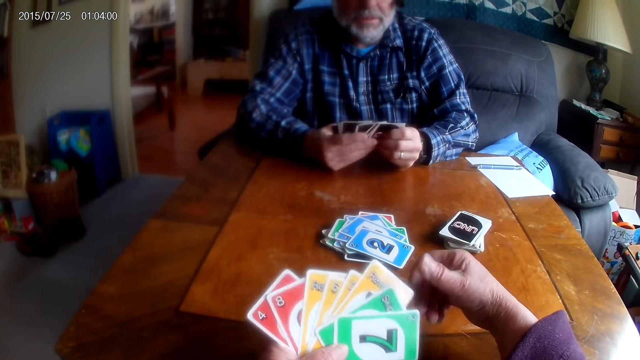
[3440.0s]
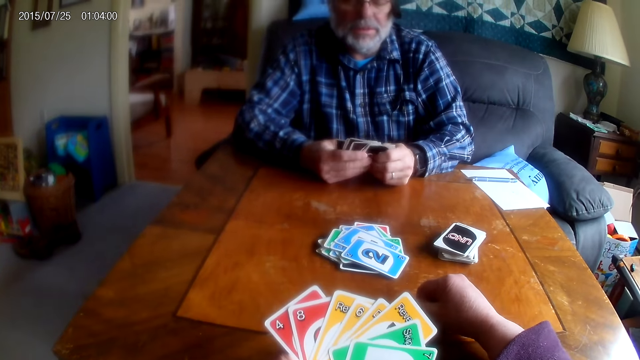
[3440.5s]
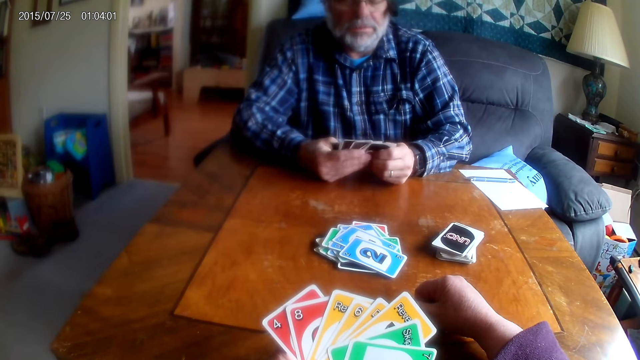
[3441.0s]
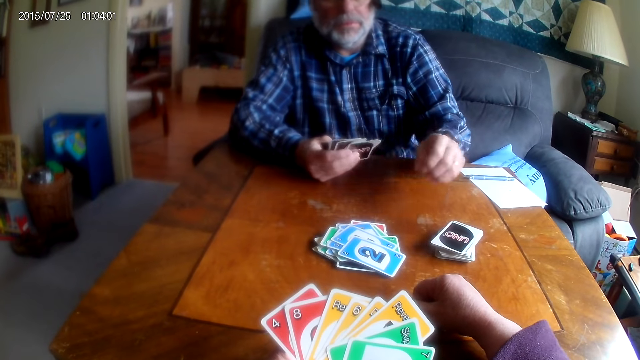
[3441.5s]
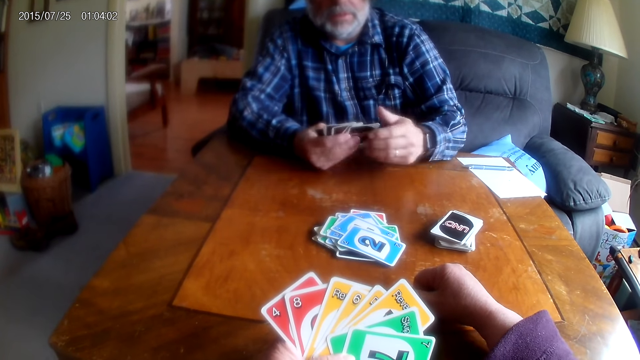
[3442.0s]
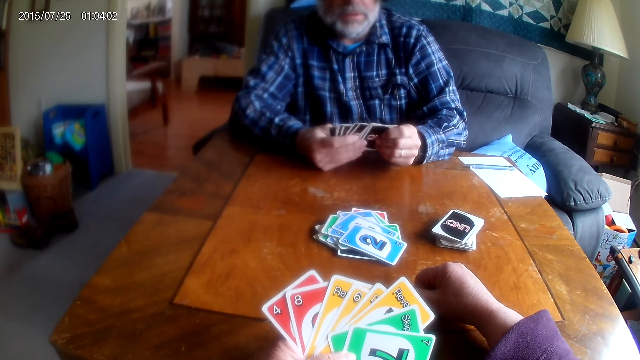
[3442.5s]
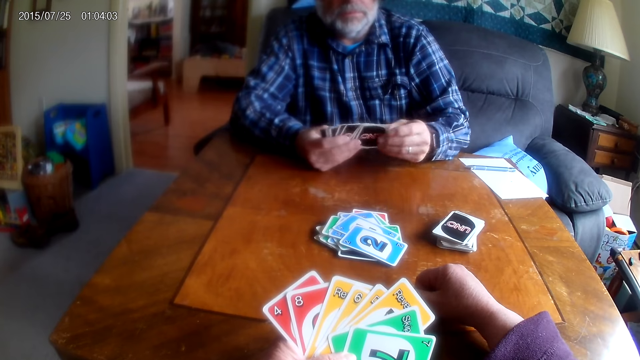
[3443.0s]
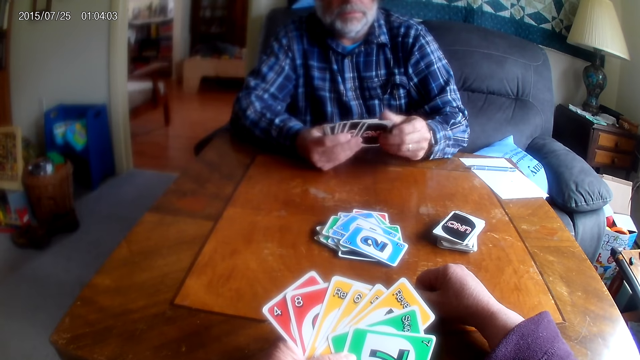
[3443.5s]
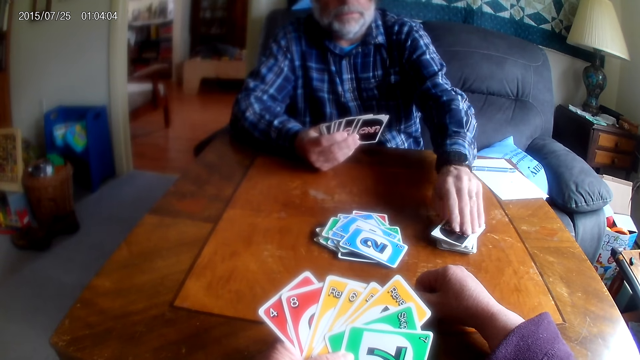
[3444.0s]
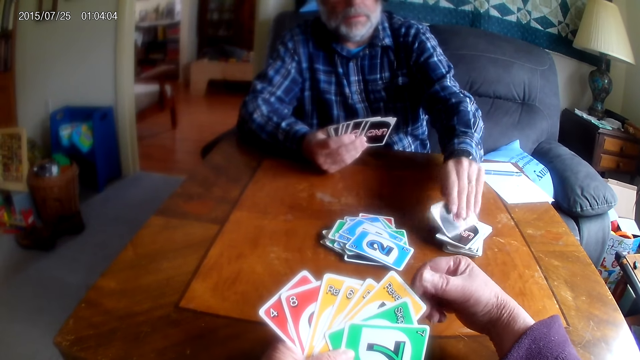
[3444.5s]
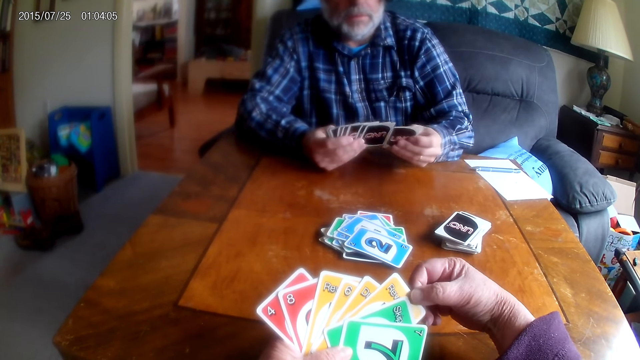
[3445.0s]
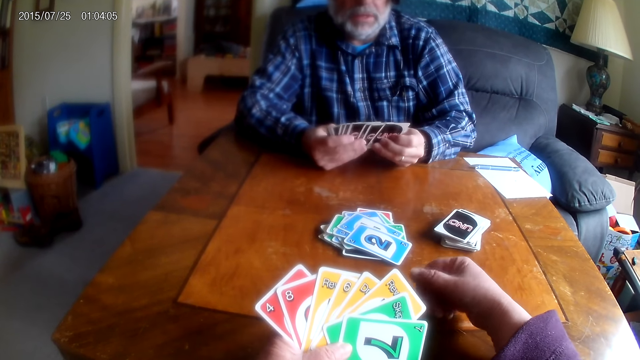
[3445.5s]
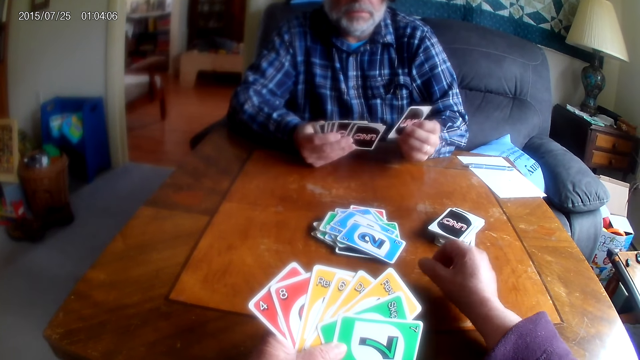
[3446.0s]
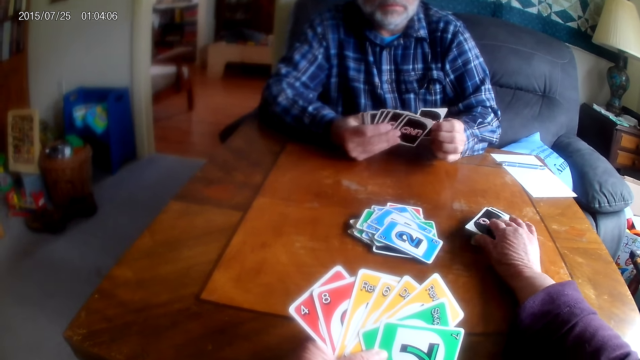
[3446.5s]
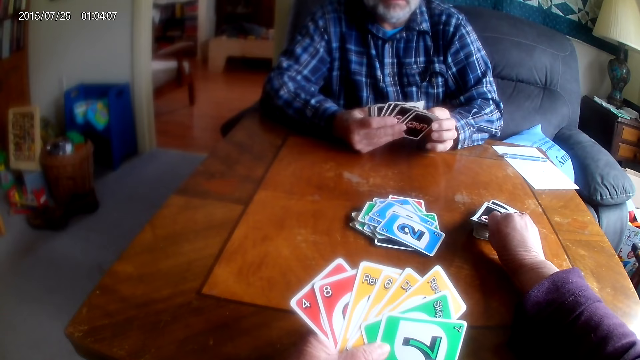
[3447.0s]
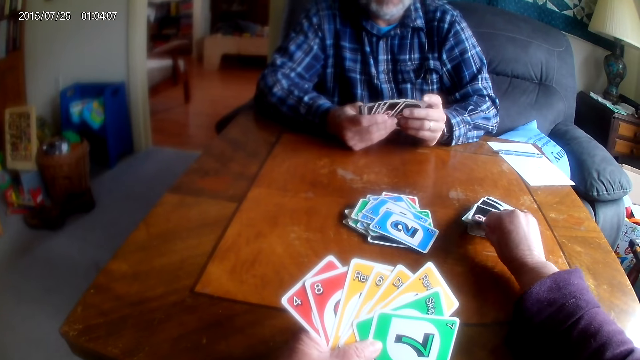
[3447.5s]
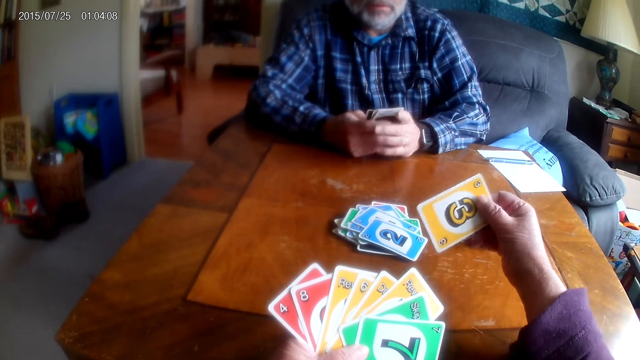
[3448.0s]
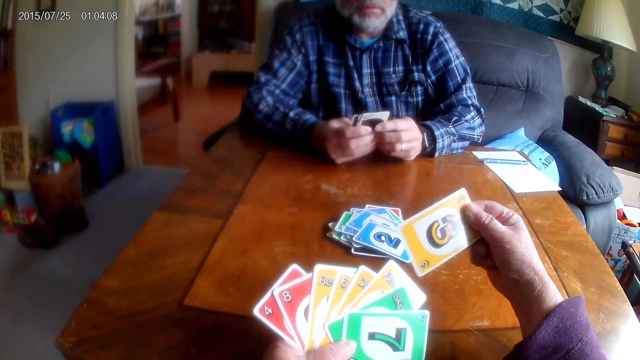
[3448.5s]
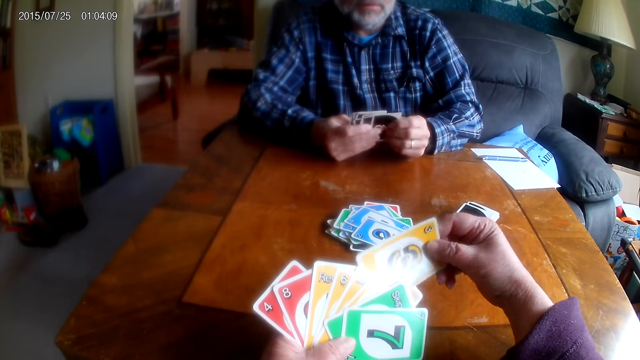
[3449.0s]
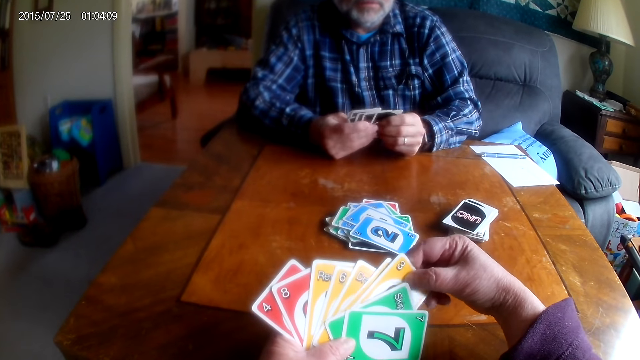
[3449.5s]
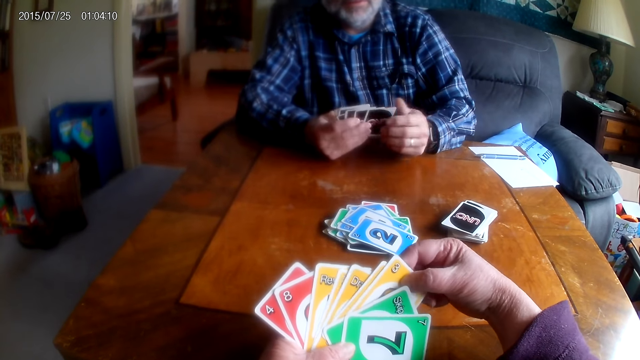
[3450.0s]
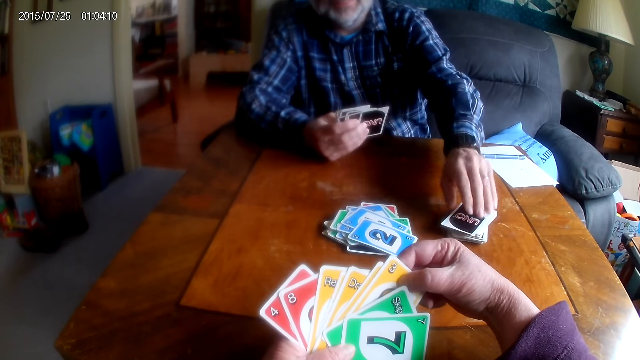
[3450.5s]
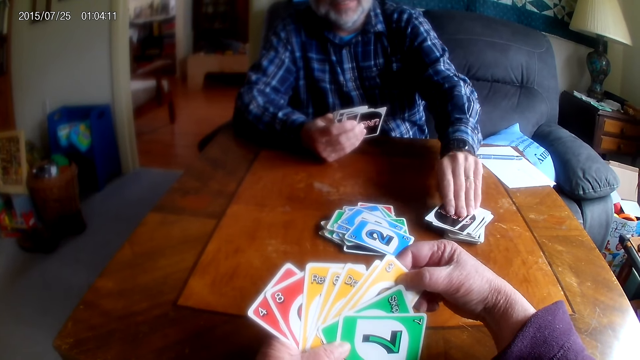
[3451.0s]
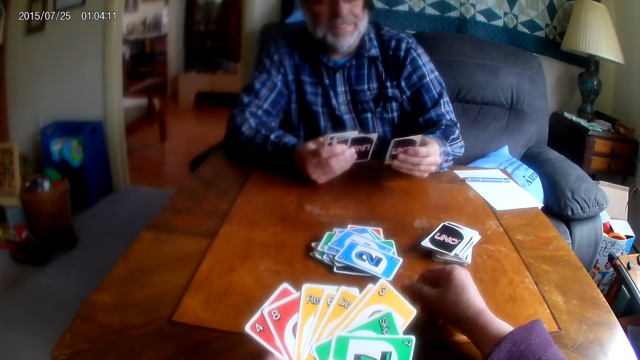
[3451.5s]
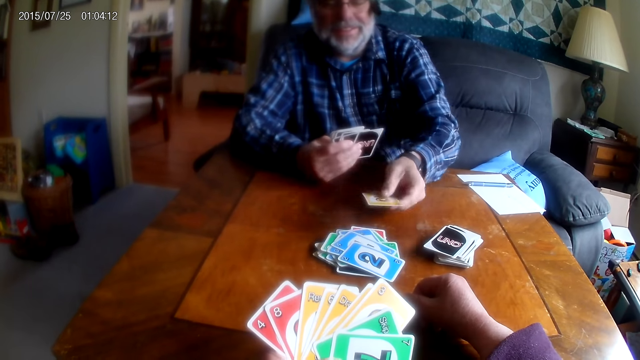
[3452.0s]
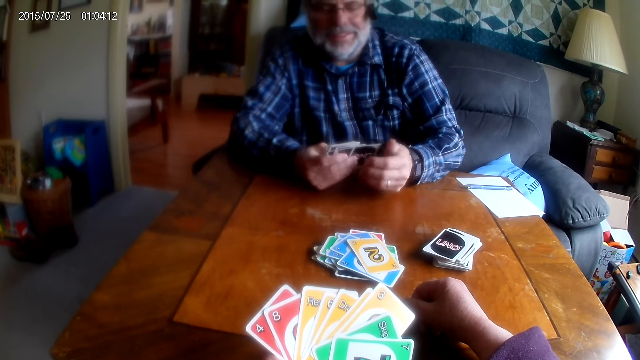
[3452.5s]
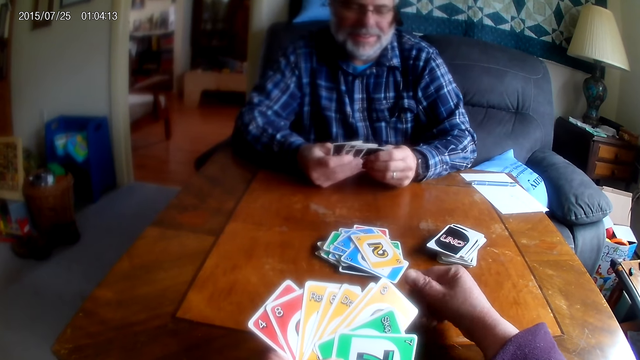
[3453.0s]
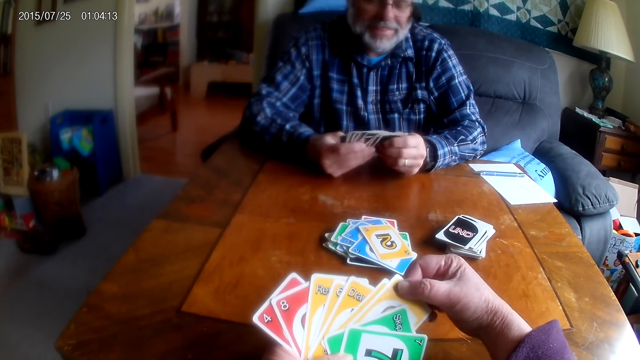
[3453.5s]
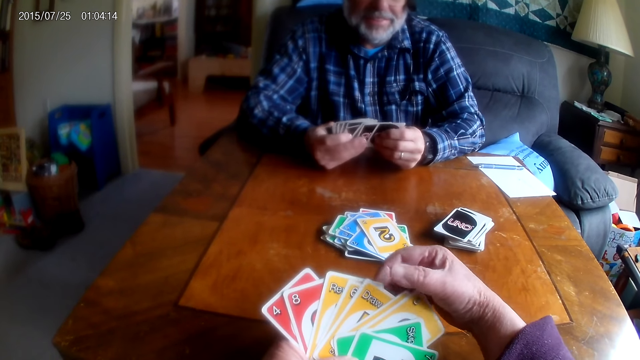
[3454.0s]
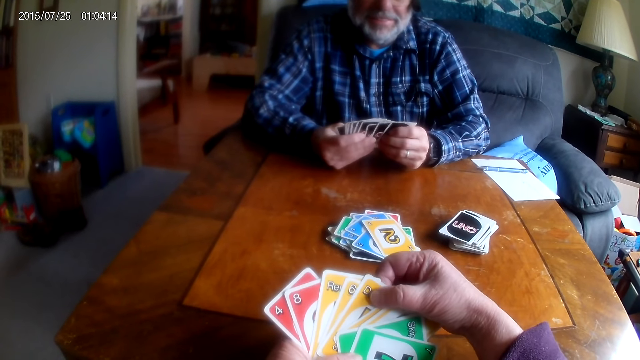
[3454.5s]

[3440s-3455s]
A man picks playing cards from the table. The camera wearer picks a card from the table. The man picks playing cards from the table and places a card on the table.

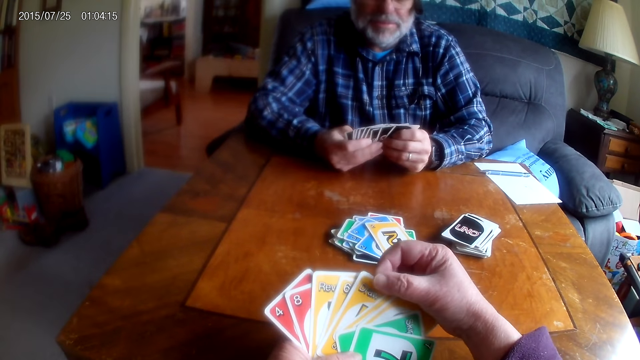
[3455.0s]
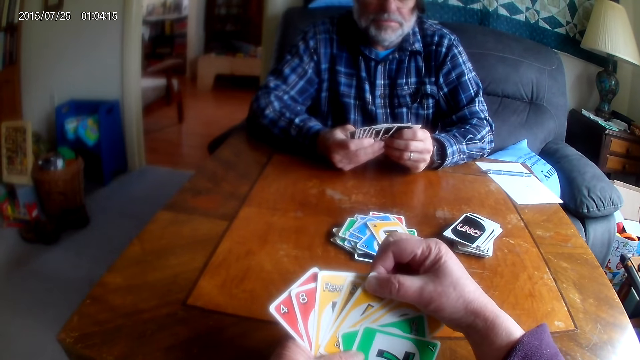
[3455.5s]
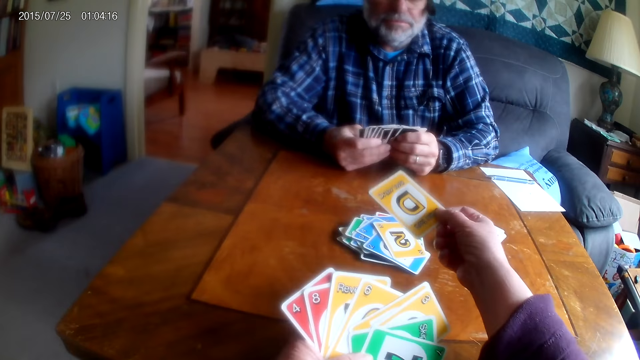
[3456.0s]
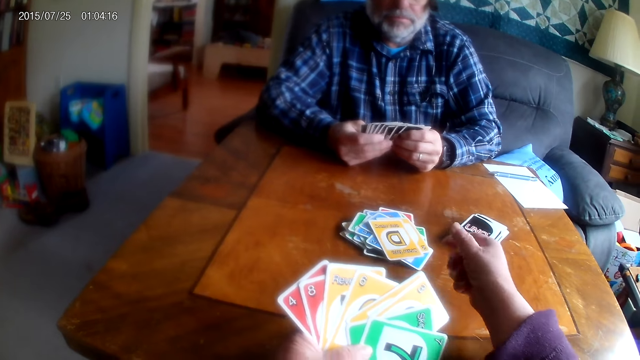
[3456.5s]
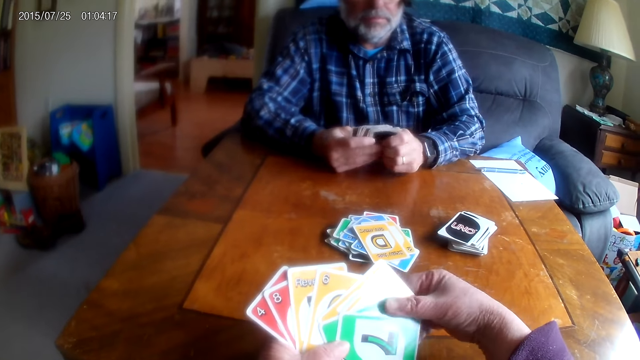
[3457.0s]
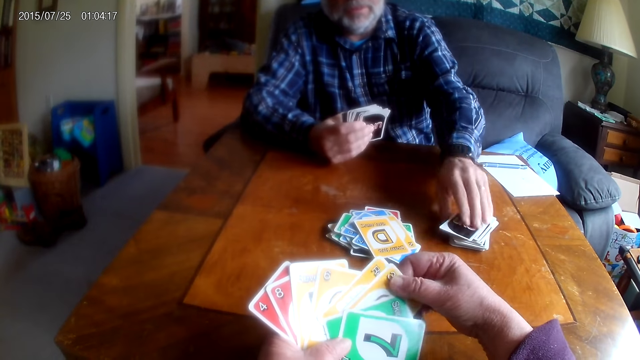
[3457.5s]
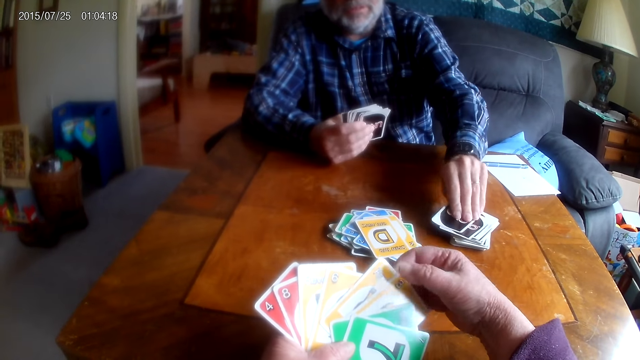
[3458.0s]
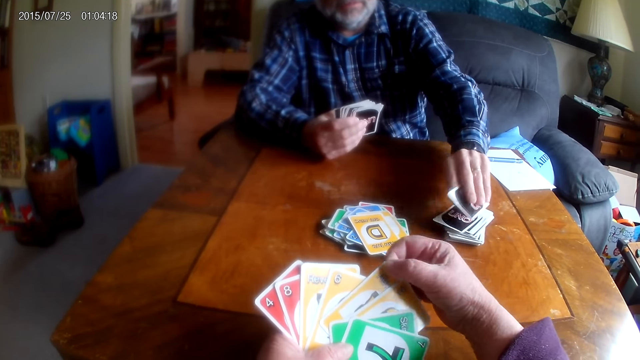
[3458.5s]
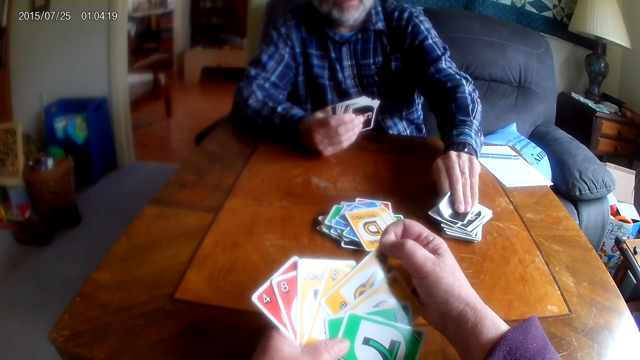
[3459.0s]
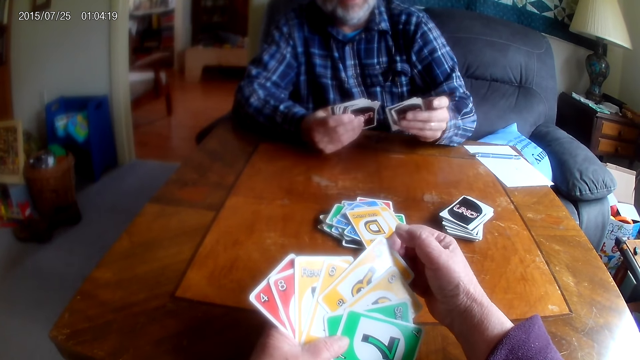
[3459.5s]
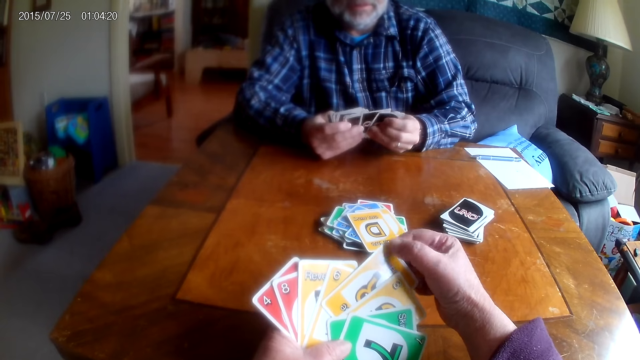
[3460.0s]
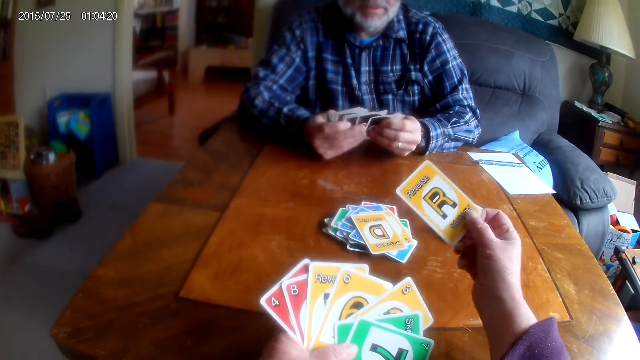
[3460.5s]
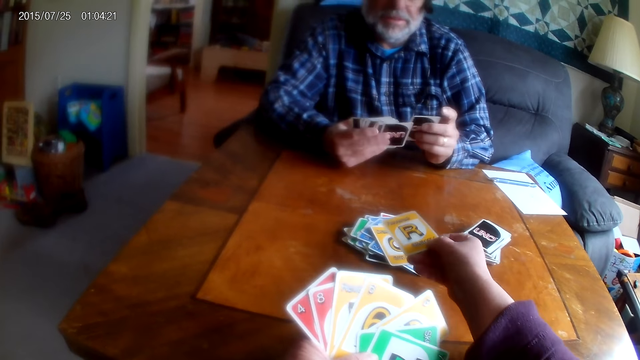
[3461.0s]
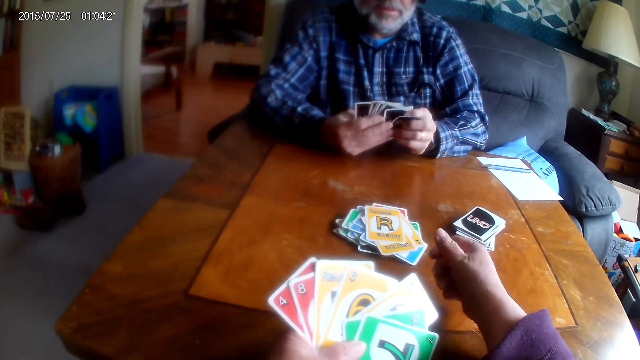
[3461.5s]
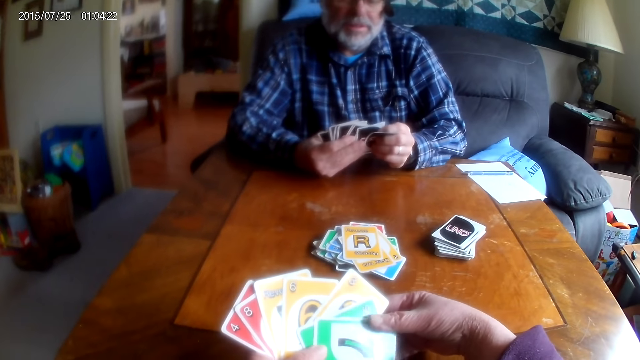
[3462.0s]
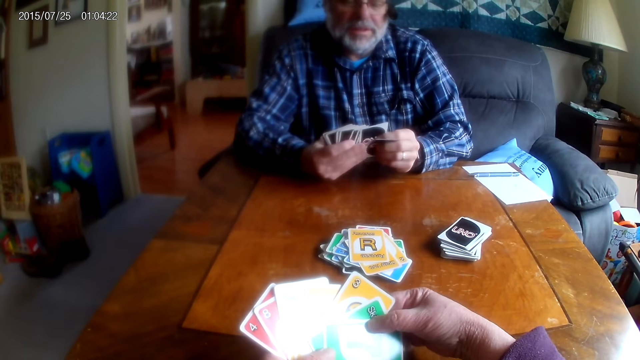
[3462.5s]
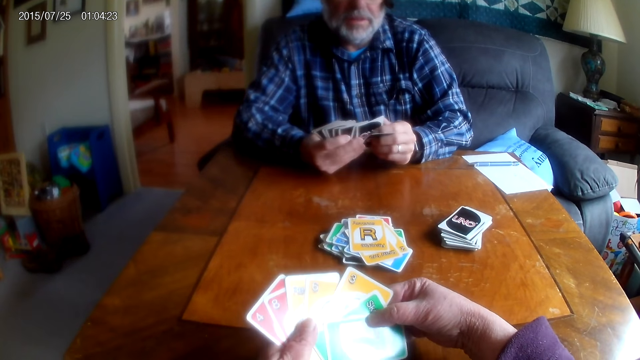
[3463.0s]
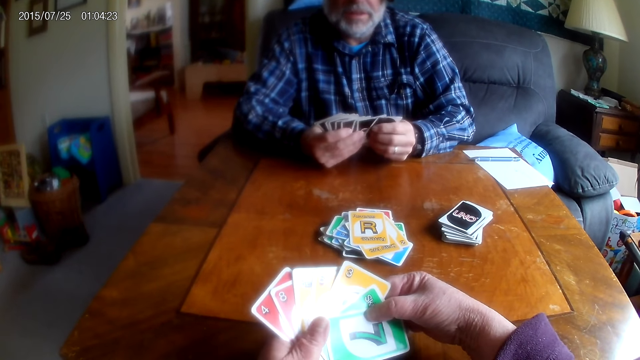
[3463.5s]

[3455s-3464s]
The camera wearer puts a playing card on the table. A man picks playing cards from the table. The camera wearer puts a playing card on the table.
